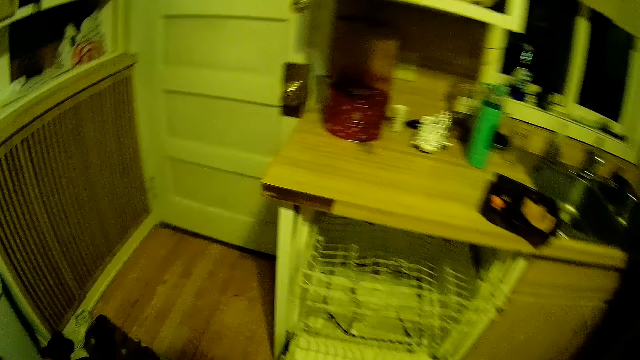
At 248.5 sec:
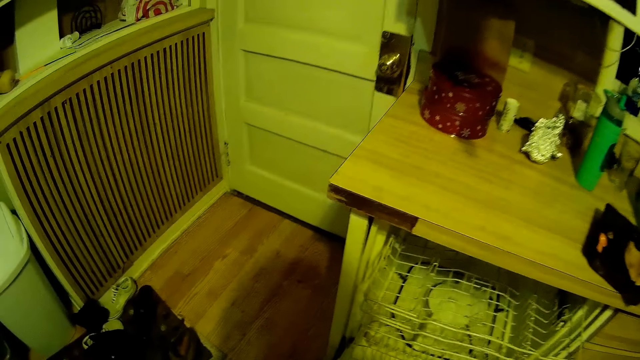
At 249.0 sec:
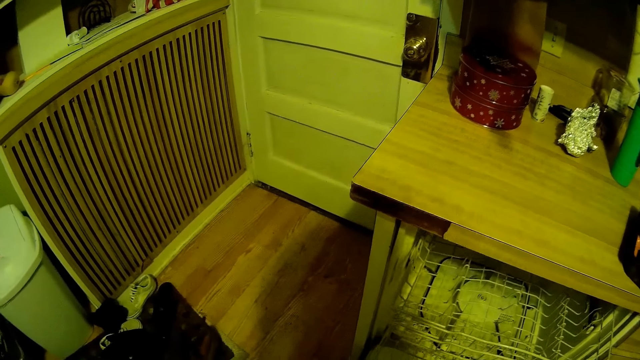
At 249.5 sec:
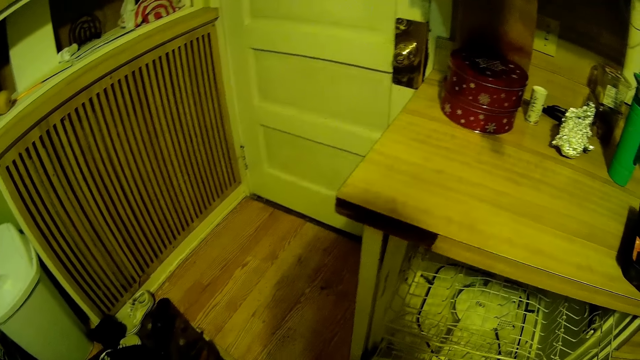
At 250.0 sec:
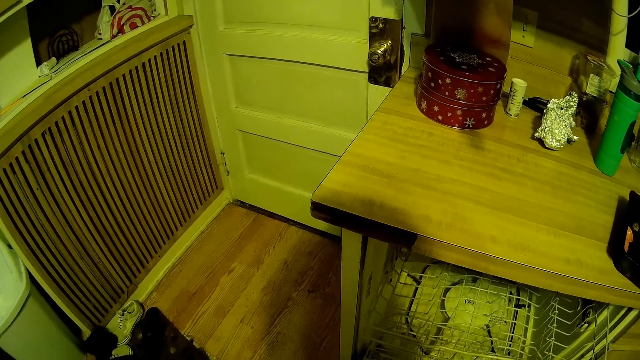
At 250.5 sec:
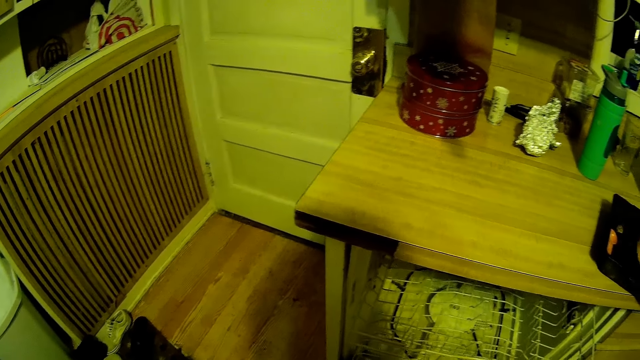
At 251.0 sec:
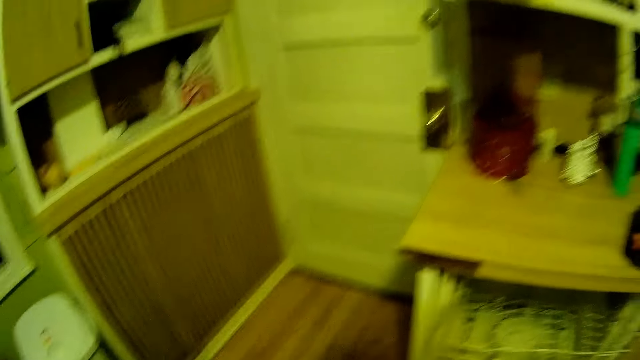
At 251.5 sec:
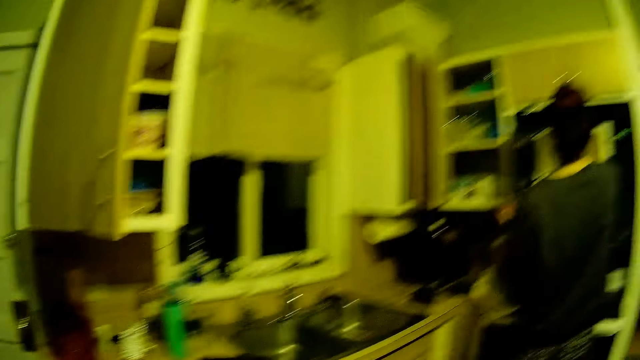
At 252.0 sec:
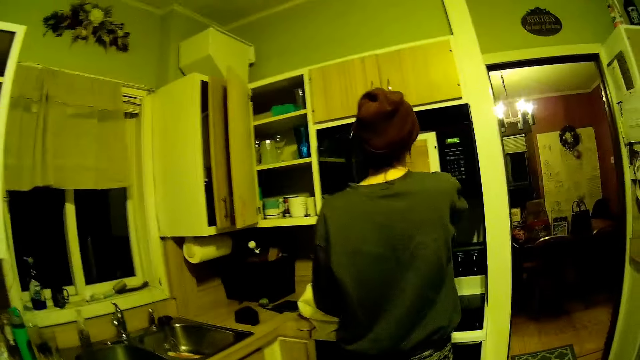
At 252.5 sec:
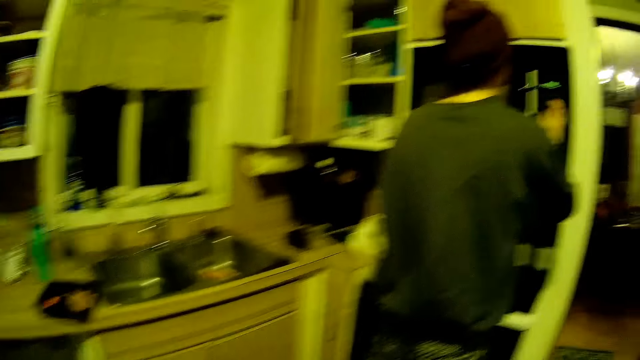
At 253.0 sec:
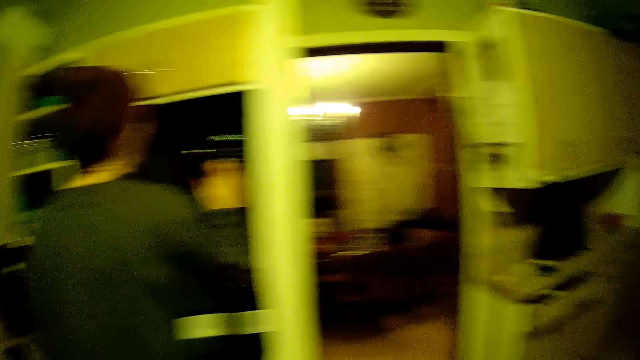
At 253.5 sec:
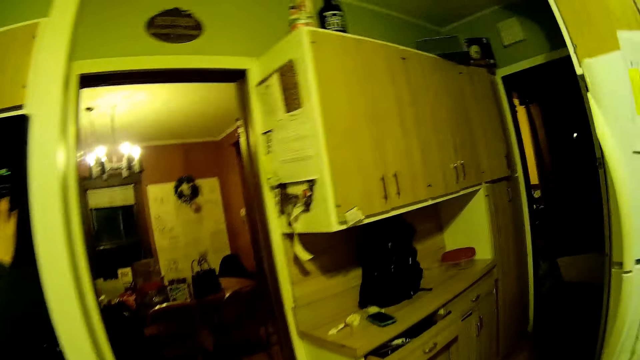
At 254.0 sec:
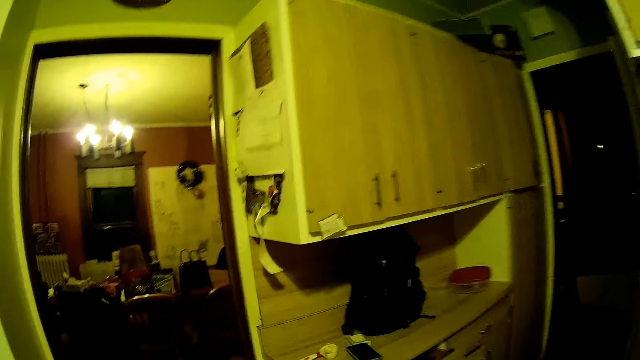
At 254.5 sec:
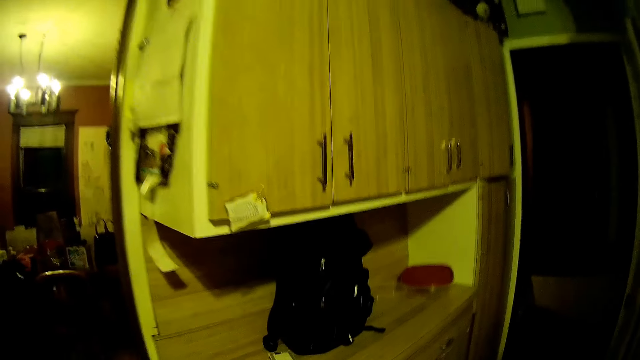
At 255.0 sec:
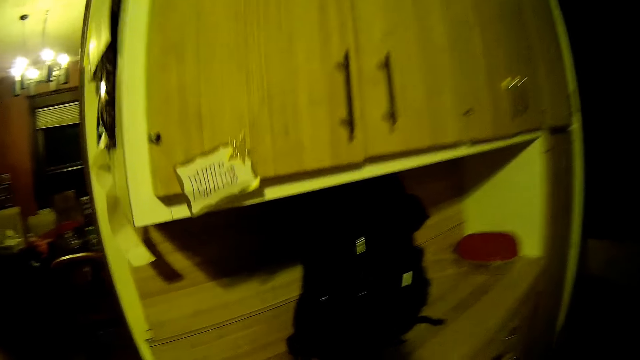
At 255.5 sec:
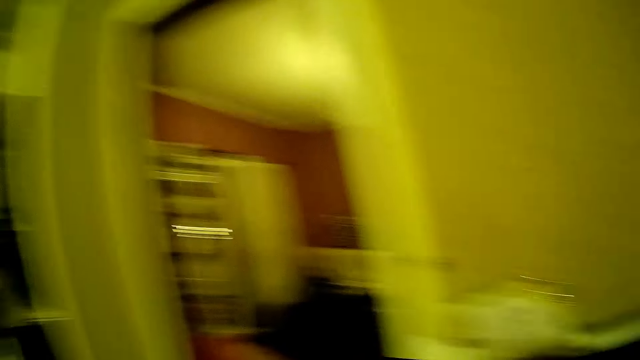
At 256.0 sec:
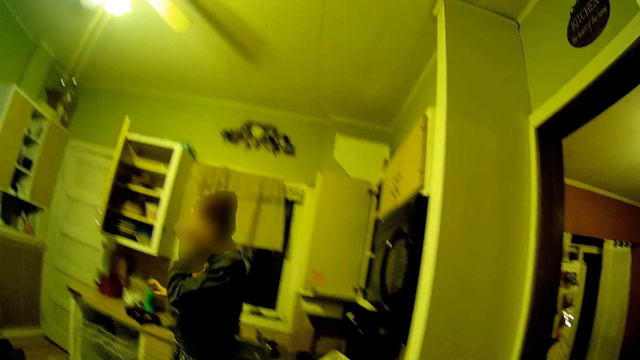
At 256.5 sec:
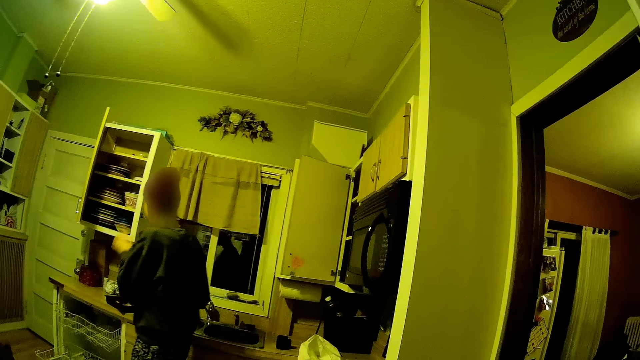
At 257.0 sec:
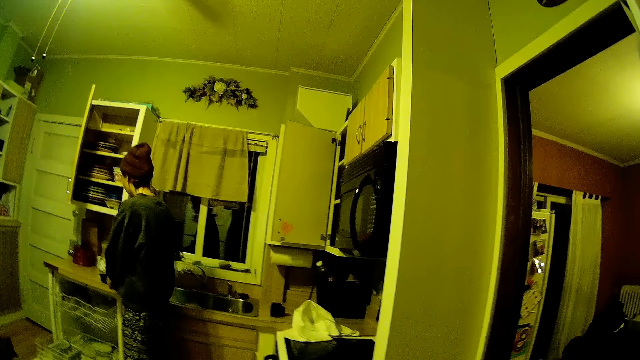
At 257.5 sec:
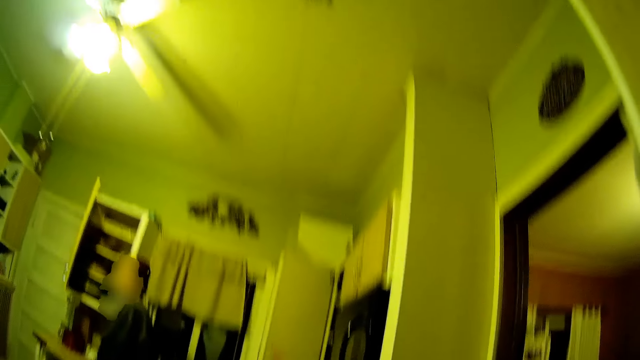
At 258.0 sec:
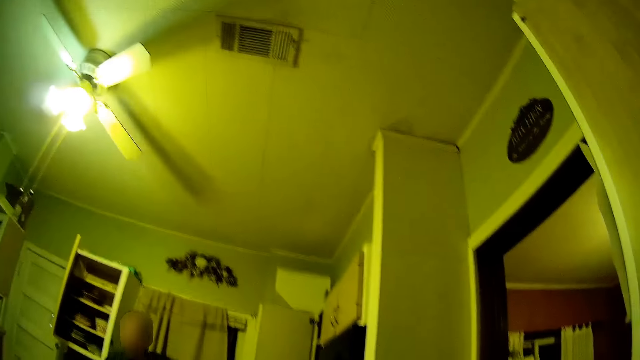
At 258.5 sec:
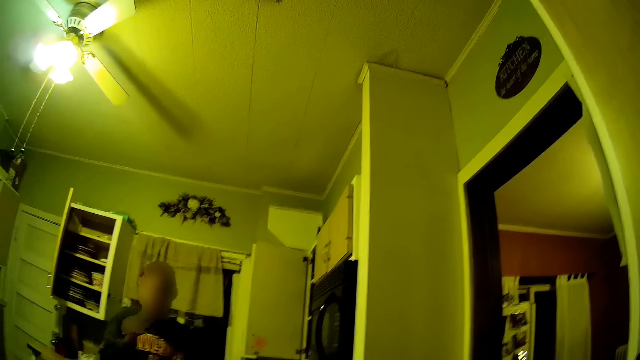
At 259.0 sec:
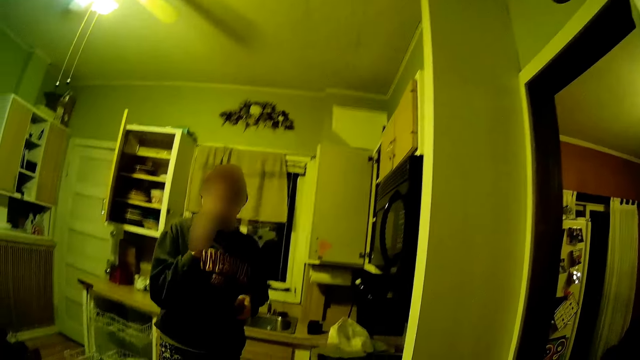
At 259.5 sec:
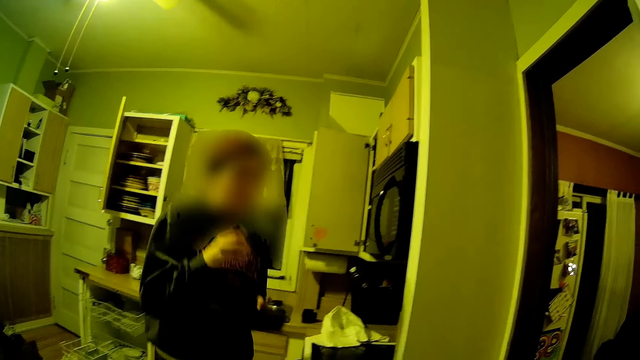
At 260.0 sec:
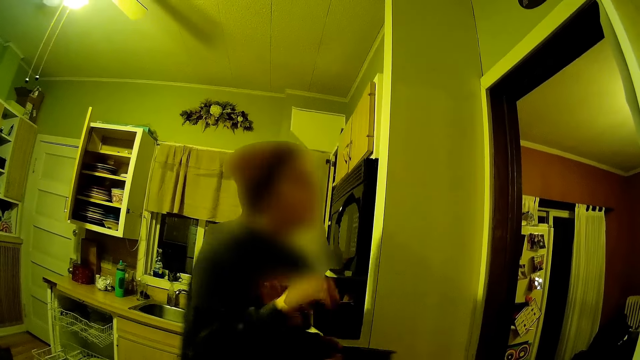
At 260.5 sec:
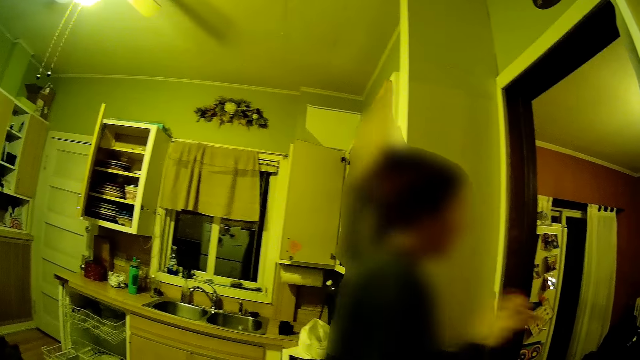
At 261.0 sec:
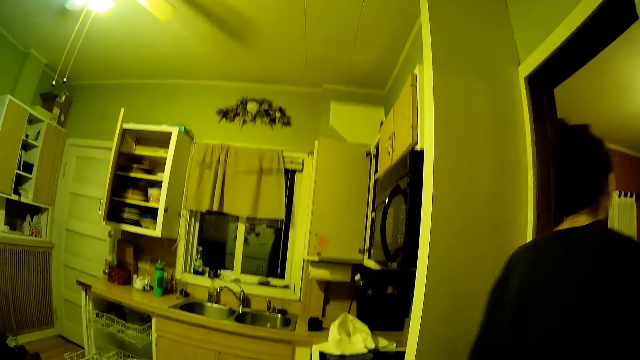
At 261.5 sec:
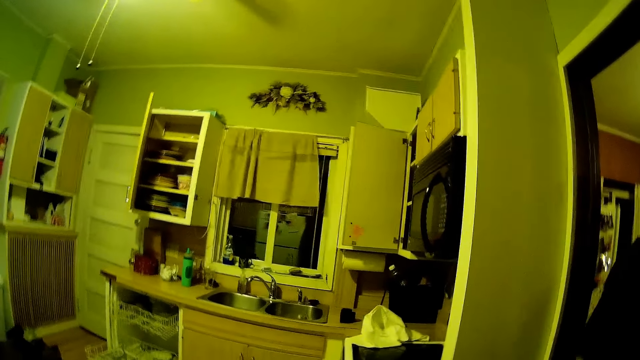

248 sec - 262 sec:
A woman operates the microwave with her right hand. The camera wearer looks around. The woman wipes her mouth with her left hand. The woman holds the plate of food in her left hand.

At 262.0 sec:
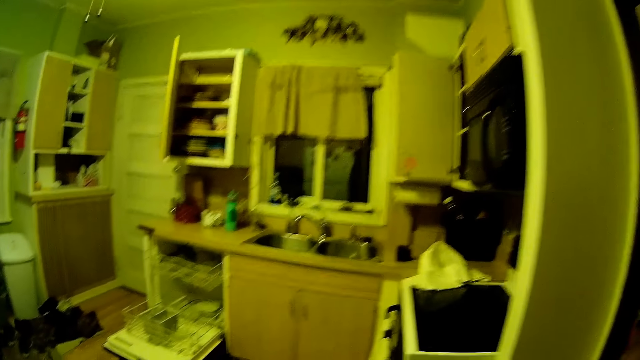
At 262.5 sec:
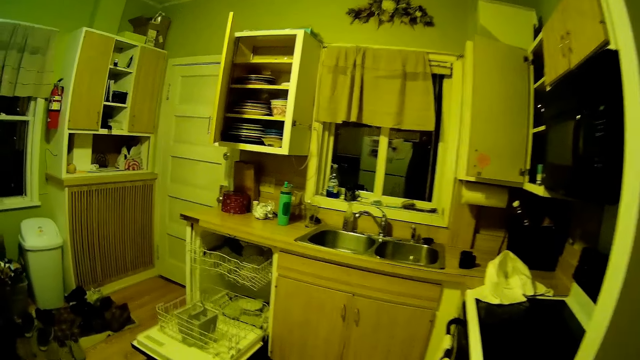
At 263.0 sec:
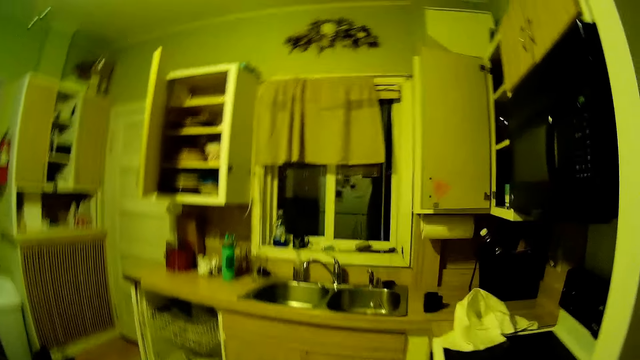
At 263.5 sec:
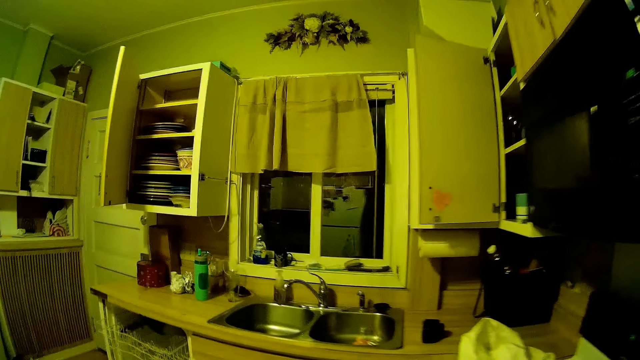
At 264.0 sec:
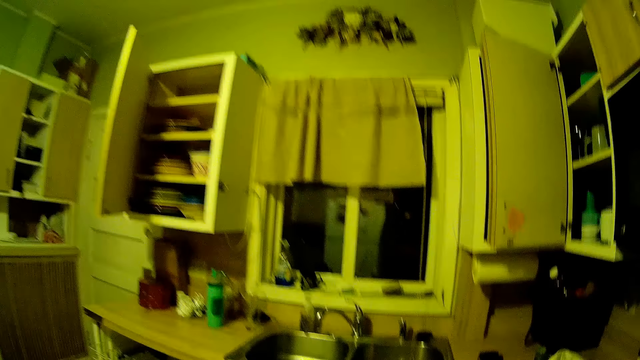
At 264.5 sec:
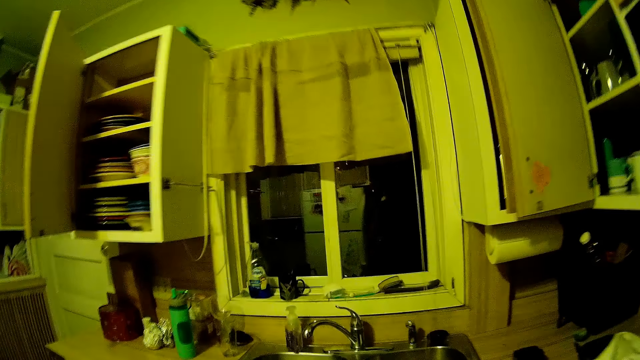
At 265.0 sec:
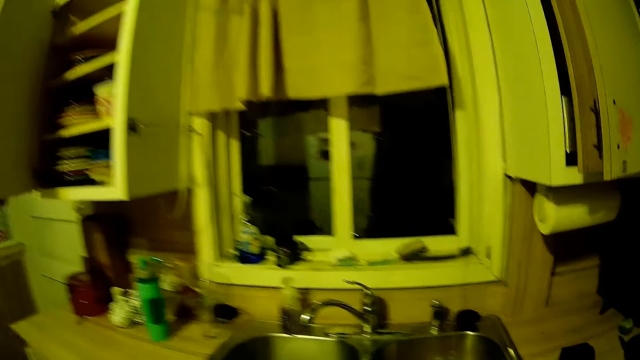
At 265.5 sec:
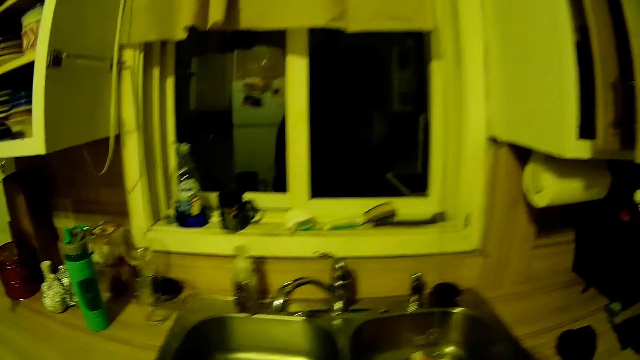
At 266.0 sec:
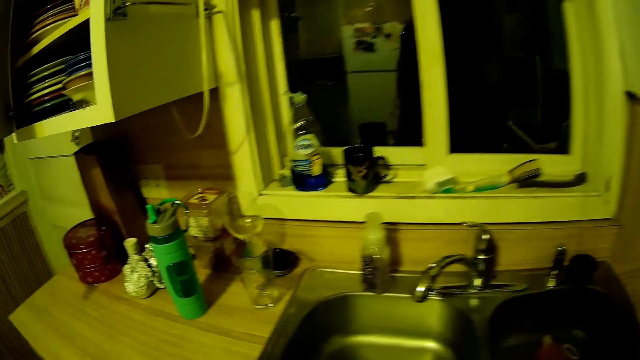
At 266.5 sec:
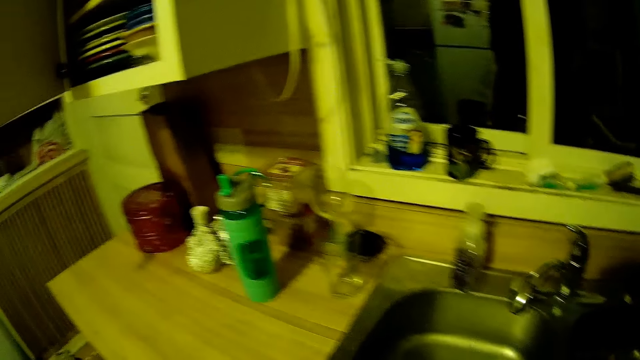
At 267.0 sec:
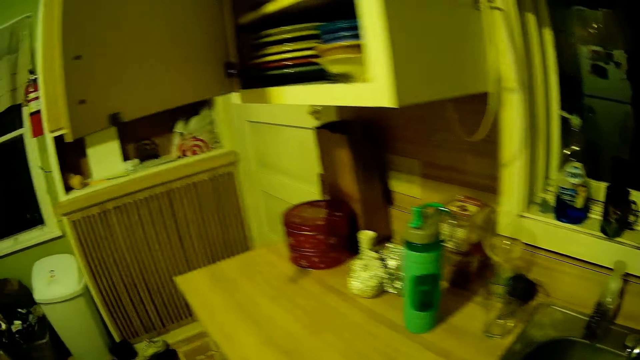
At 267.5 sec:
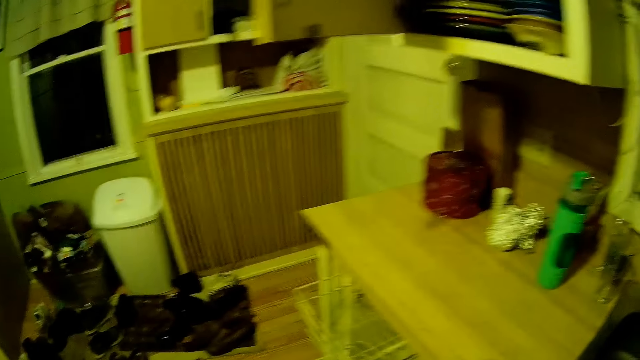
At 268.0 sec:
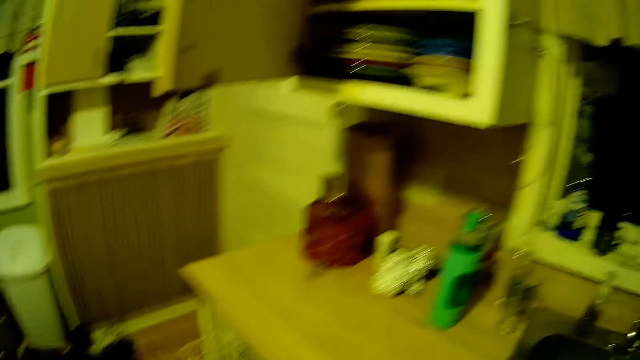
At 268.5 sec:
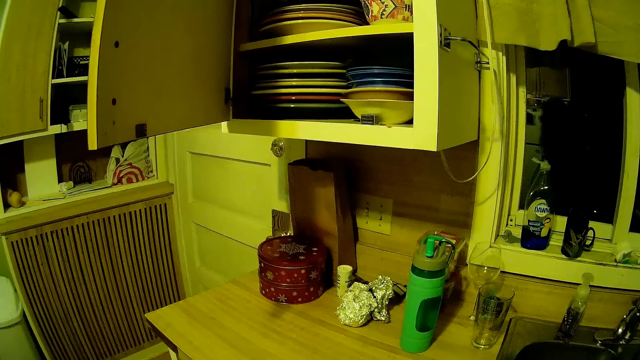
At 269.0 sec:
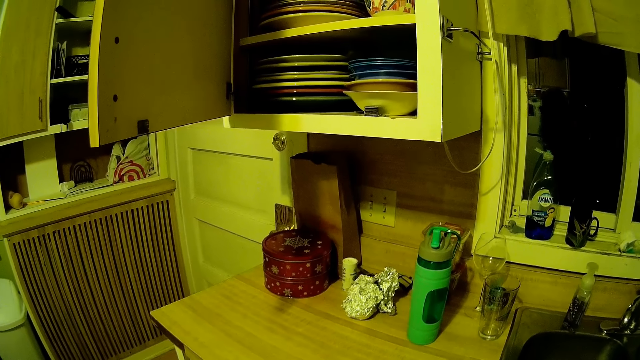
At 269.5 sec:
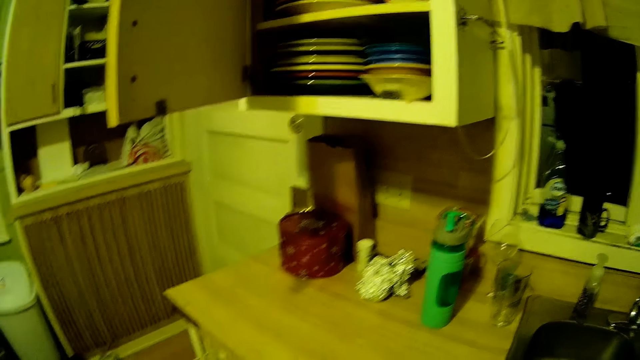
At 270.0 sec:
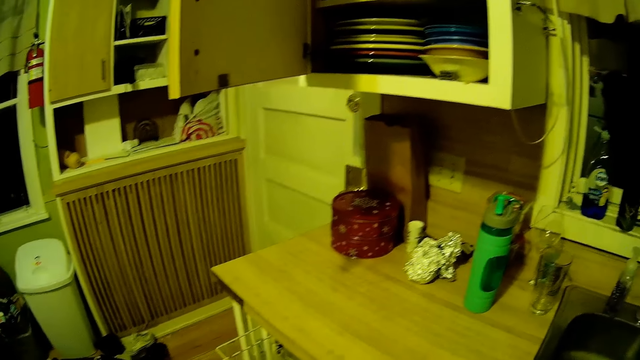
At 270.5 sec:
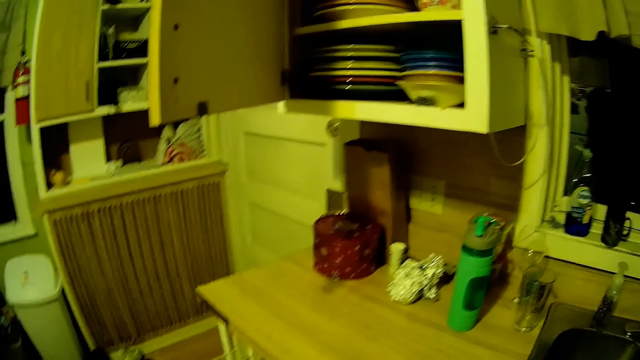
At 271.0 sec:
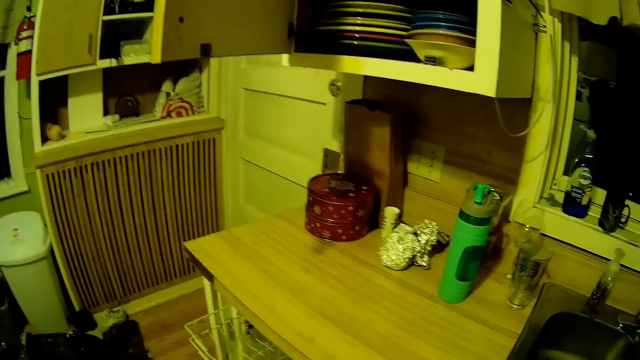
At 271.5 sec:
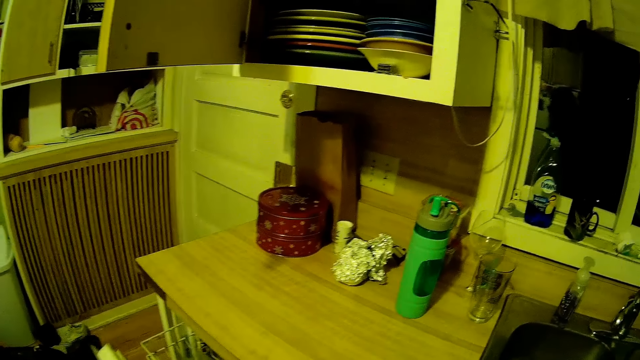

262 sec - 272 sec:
The camera wearer walks around.
